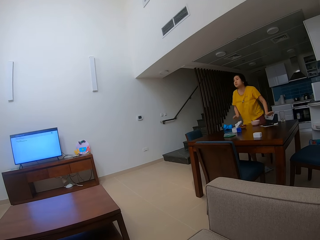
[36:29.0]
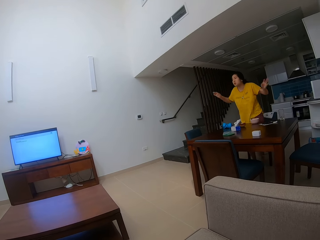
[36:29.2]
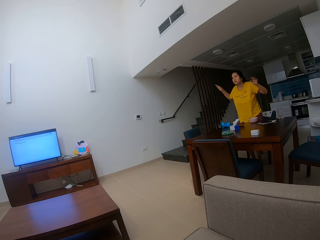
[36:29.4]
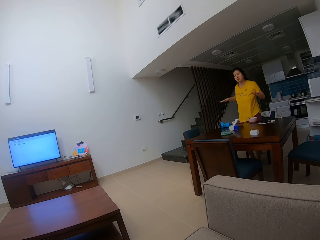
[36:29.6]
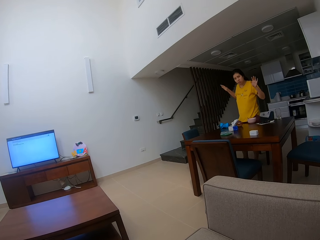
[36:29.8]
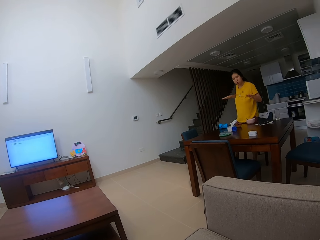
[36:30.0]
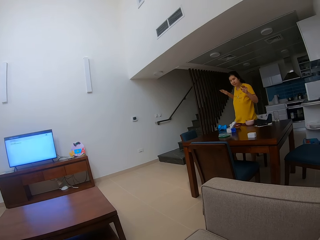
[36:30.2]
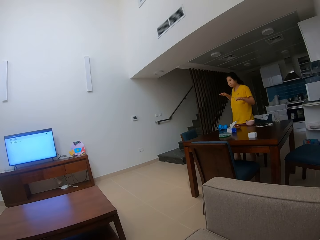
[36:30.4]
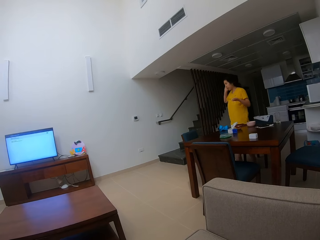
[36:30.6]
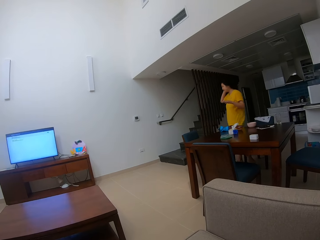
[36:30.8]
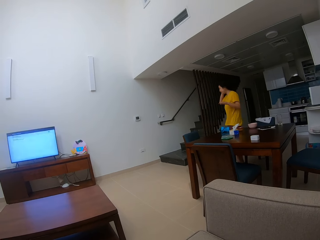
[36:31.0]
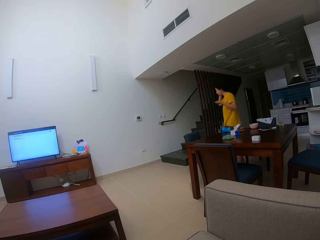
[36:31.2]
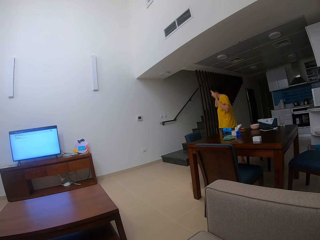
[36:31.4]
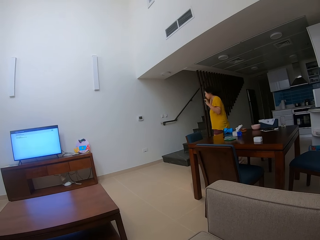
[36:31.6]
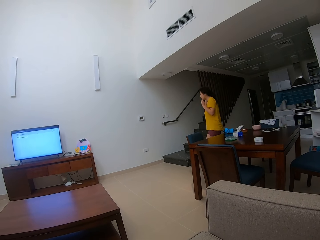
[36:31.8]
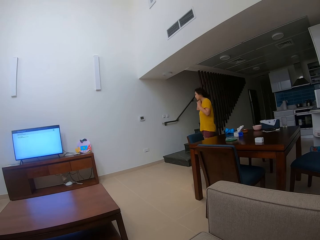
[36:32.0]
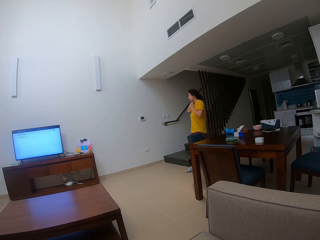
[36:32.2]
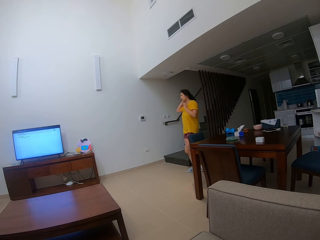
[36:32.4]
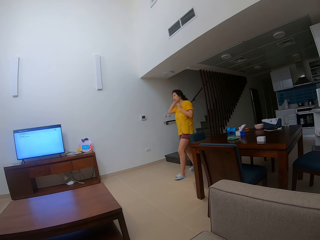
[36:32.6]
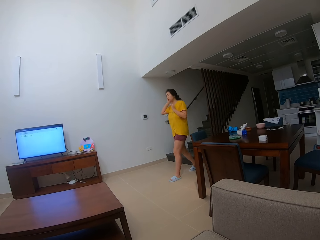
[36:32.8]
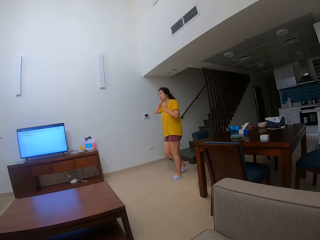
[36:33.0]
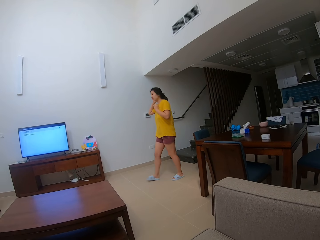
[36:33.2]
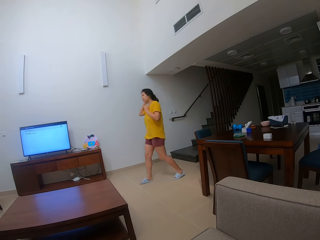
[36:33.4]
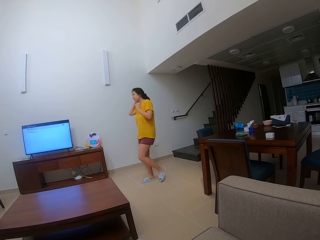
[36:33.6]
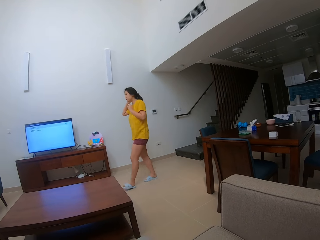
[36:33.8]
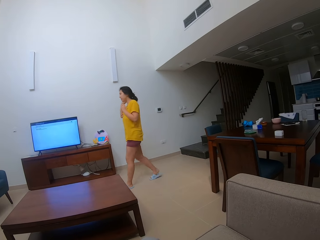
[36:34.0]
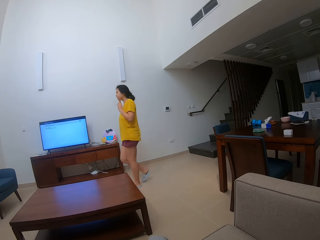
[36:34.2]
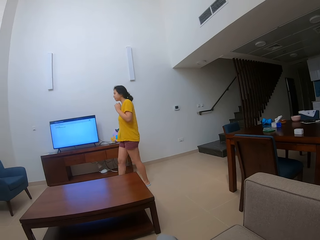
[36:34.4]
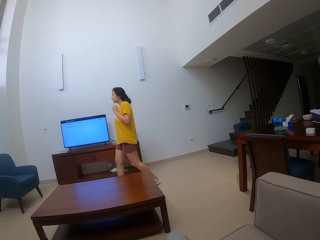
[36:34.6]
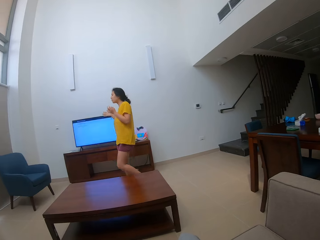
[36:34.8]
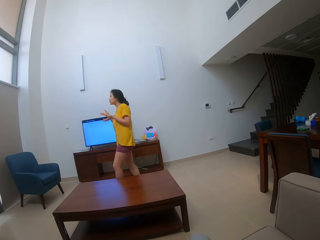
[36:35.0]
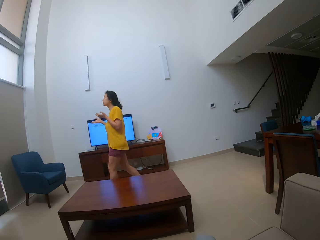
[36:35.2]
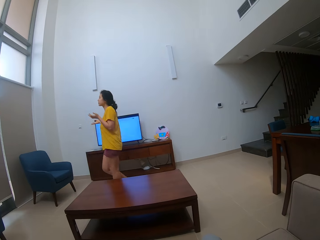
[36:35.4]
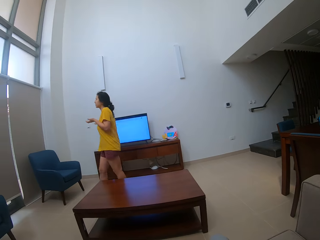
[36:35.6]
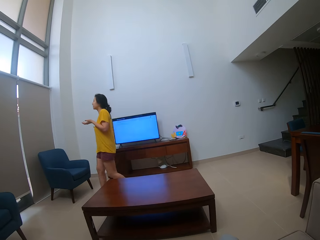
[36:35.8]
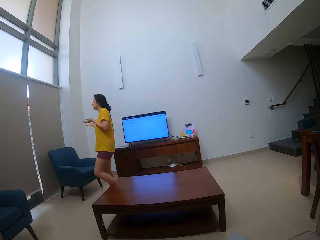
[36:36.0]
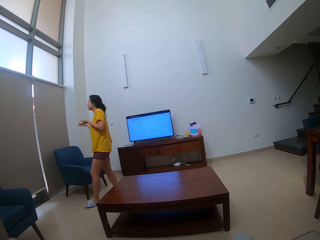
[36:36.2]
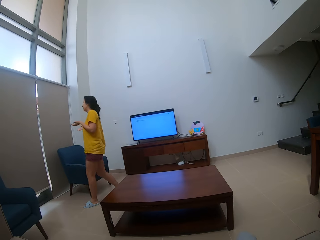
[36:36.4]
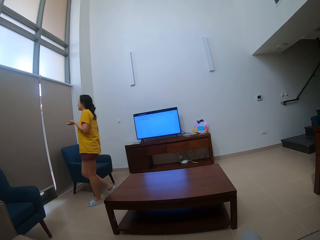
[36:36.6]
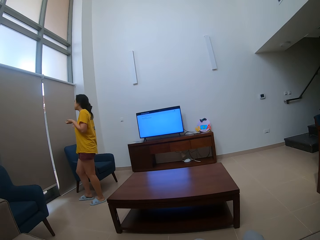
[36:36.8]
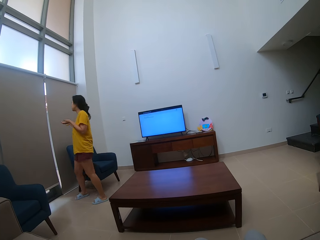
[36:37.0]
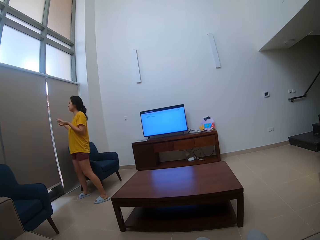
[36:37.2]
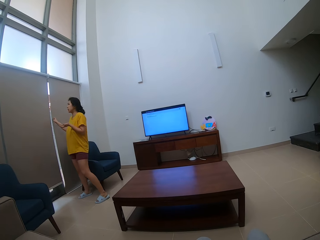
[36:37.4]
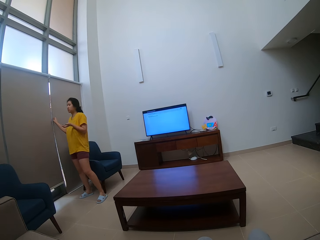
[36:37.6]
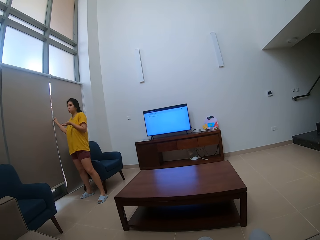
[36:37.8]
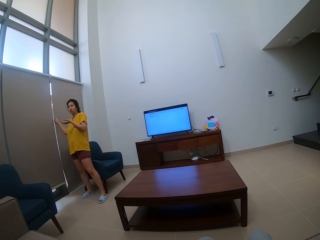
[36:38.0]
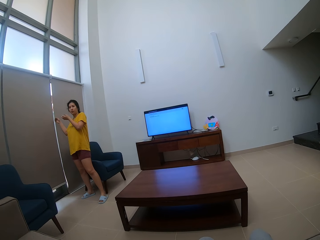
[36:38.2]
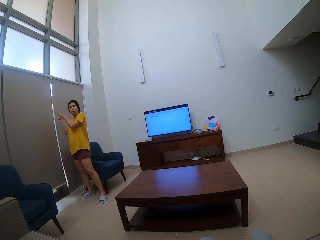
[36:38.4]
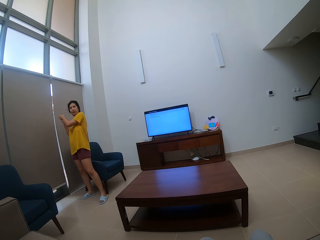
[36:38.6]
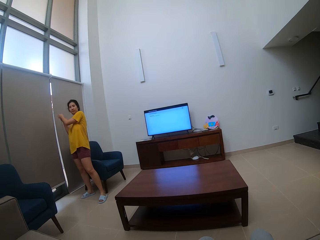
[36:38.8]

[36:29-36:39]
The person stands up from the chair and walks around the house. The camera wearer stares at the person.

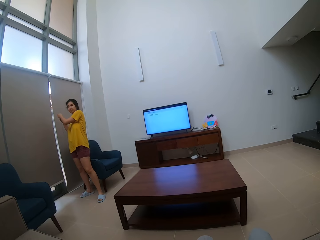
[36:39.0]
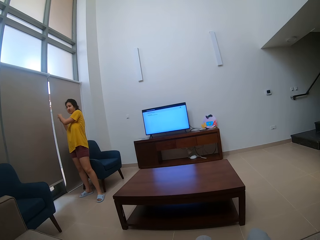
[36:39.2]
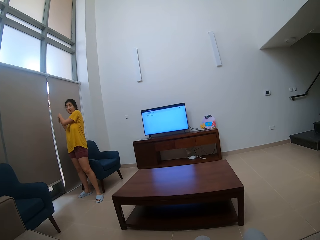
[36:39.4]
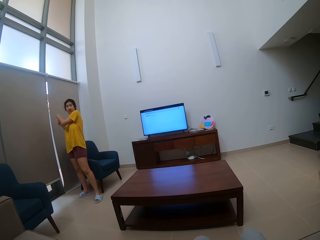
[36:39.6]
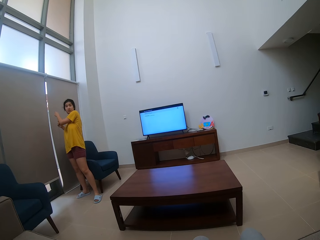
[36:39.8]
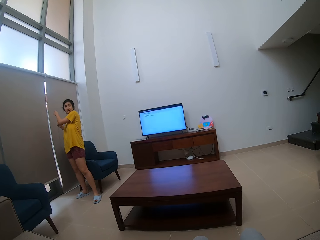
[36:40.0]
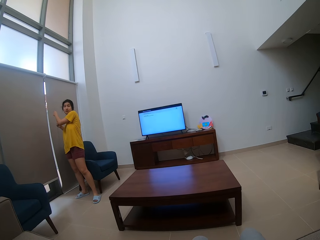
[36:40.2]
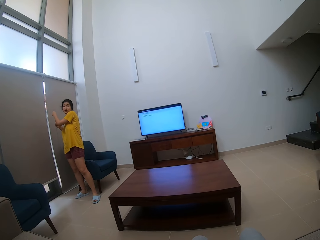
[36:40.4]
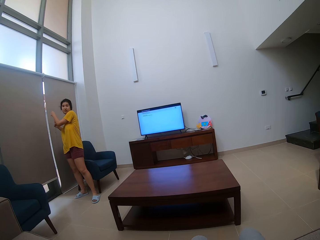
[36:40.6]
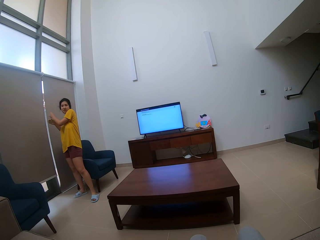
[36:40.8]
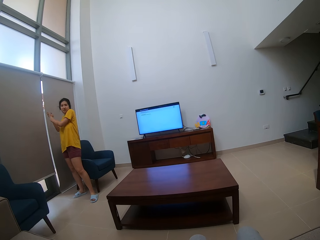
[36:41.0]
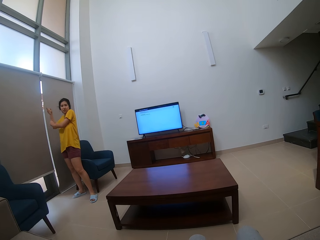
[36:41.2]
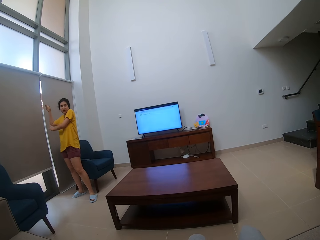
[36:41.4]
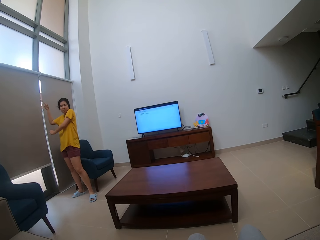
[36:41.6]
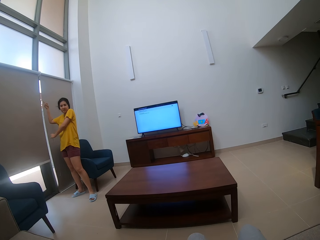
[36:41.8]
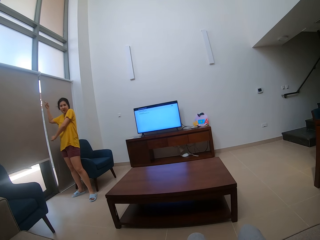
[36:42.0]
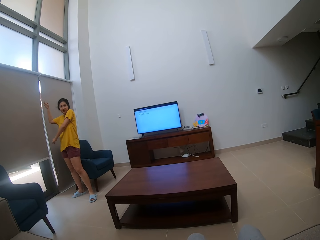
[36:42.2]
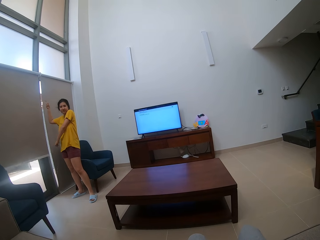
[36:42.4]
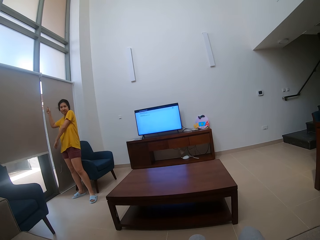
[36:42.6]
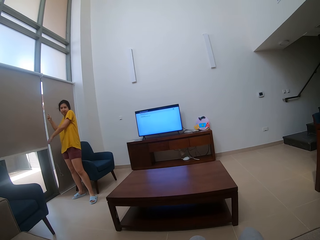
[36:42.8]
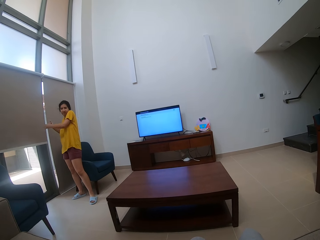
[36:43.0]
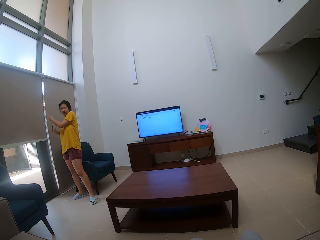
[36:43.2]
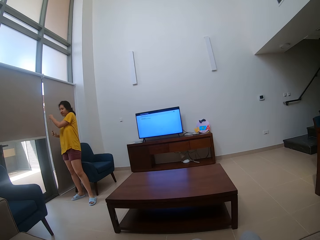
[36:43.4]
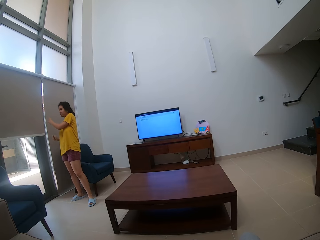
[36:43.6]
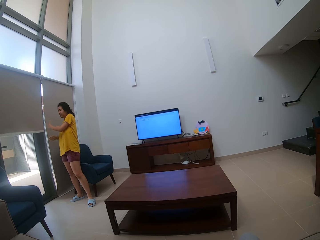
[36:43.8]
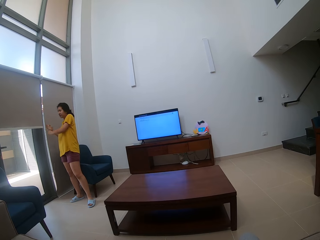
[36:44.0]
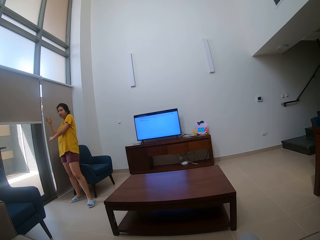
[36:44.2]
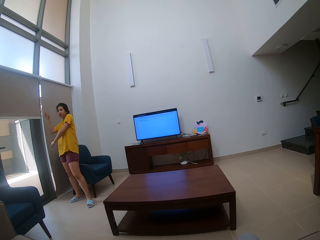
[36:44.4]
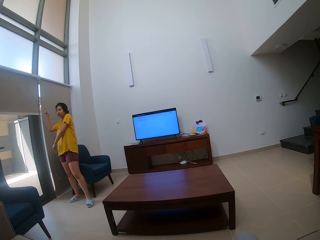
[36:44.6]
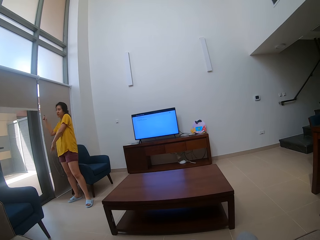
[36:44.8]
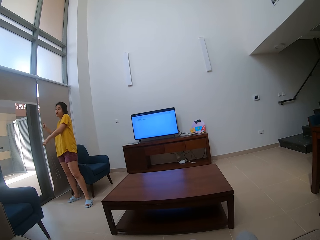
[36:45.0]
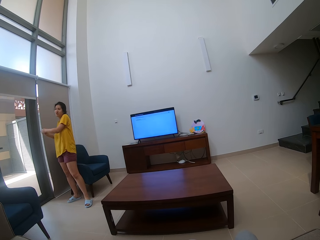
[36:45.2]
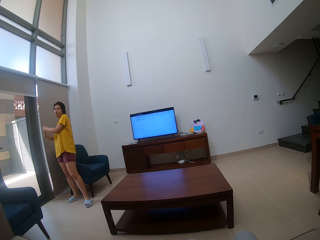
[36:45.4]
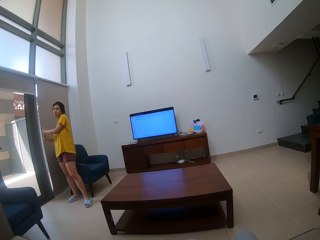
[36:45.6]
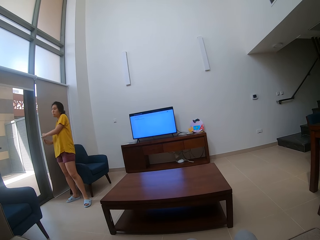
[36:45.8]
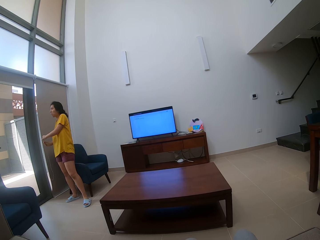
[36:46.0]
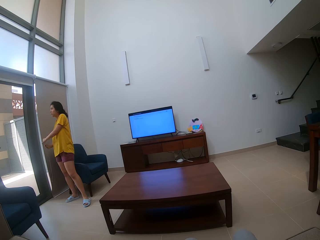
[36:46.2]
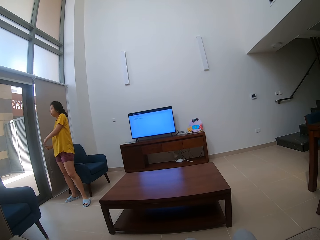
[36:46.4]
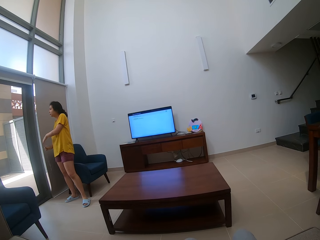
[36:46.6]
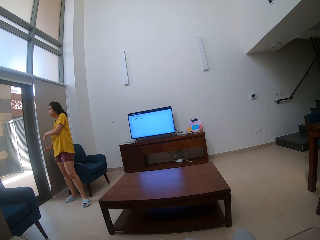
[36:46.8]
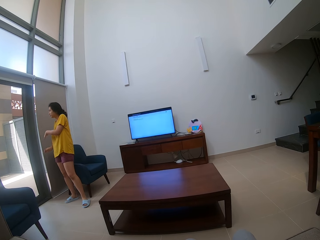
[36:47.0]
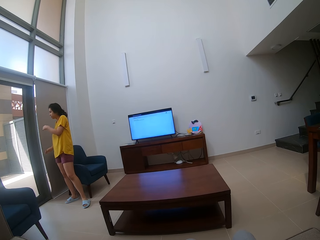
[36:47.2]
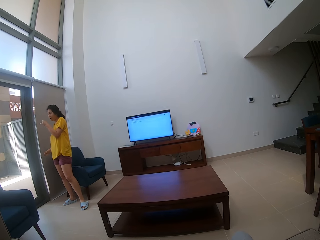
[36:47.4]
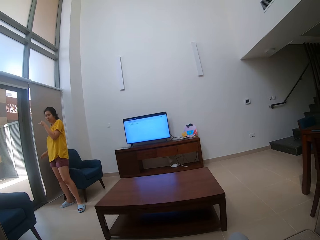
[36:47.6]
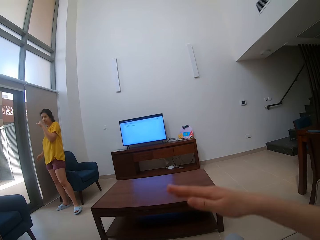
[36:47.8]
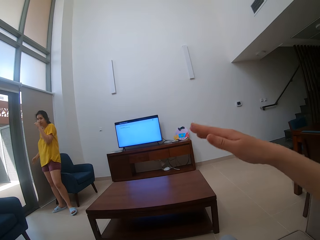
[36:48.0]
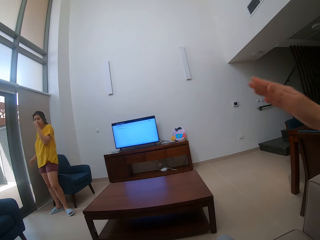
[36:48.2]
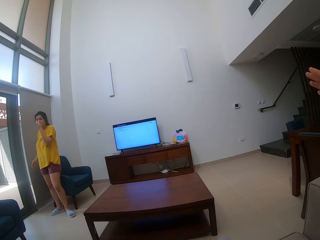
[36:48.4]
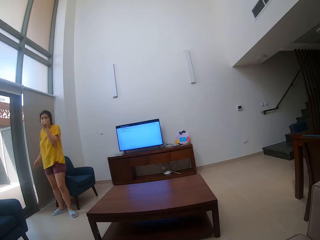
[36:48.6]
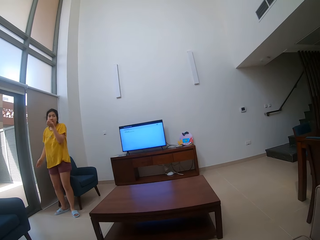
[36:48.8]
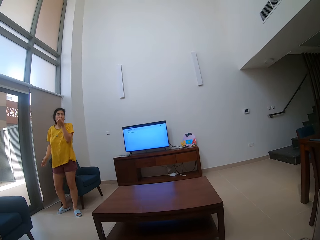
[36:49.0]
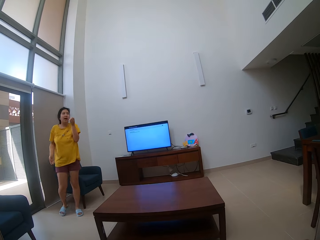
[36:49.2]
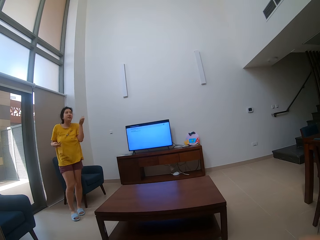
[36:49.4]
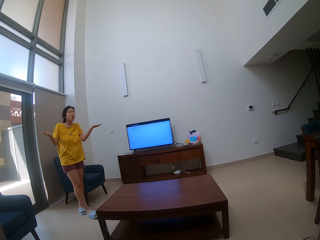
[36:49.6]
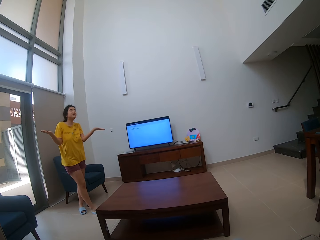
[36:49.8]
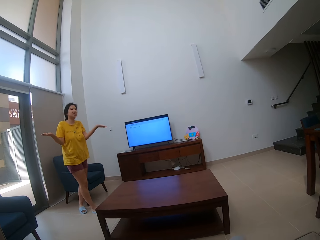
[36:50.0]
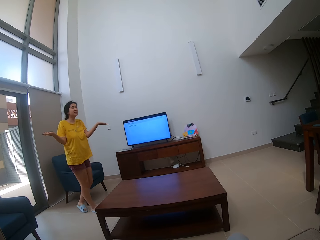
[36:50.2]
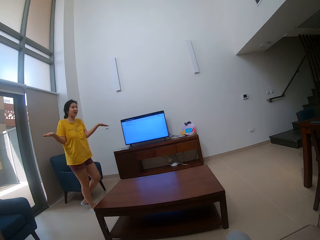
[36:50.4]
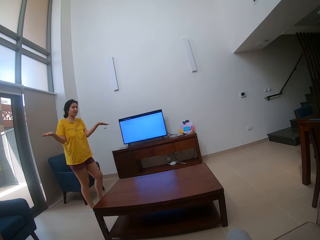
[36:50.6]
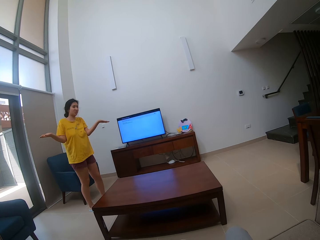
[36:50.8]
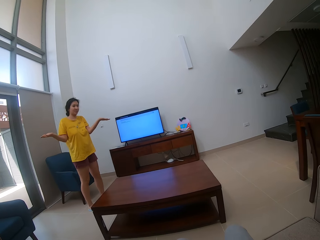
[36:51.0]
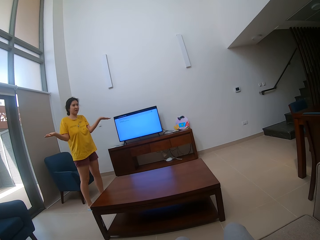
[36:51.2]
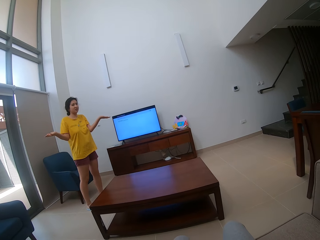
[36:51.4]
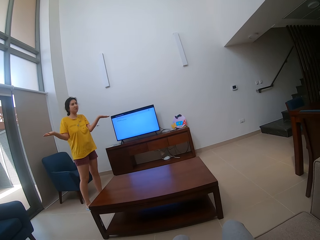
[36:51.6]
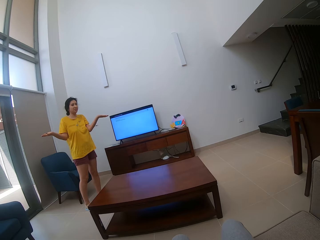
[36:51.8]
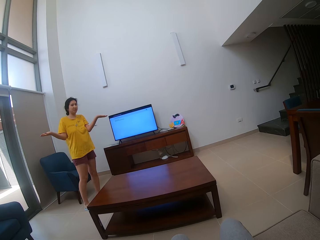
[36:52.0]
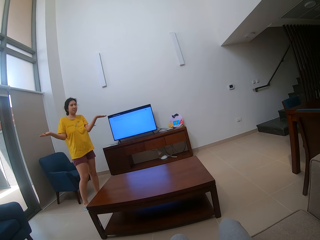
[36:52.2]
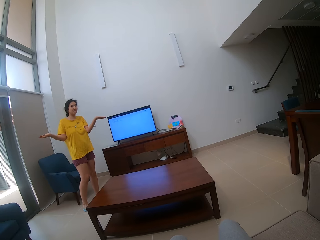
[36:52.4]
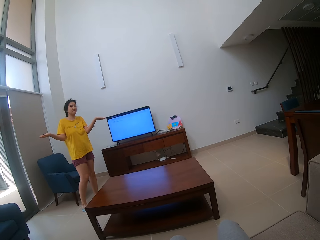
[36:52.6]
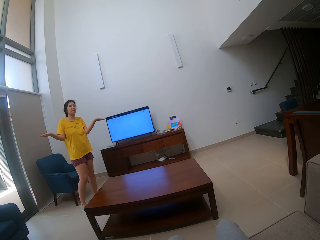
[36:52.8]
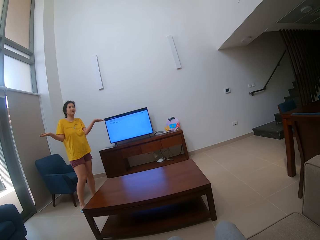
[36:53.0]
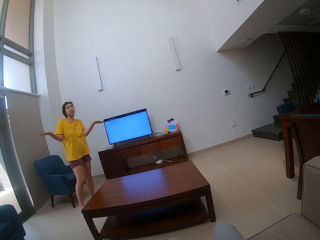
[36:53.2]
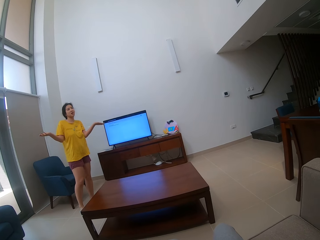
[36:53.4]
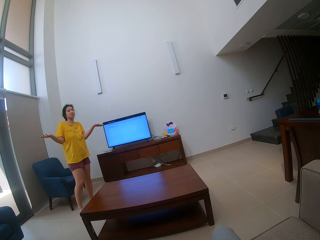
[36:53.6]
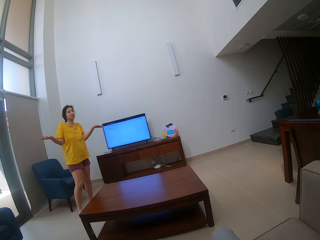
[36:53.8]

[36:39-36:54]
The person opens the window curtain. The camera wearer moves her hand. The person talks to the camera wearer with signs.
